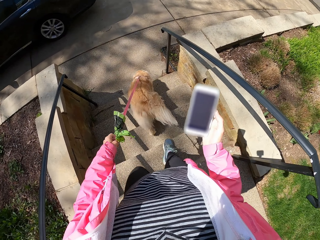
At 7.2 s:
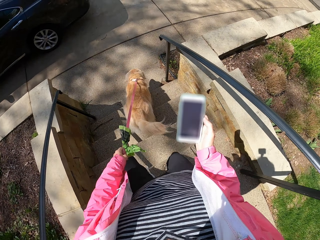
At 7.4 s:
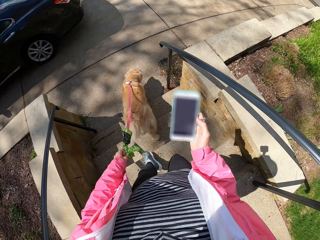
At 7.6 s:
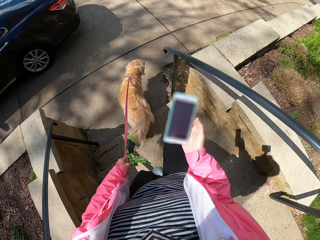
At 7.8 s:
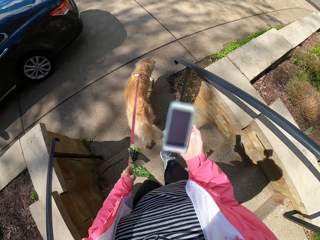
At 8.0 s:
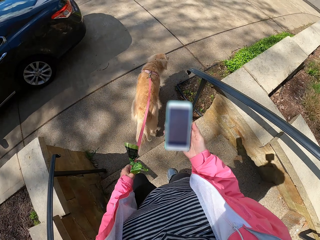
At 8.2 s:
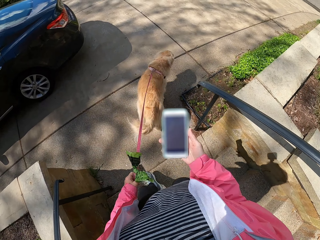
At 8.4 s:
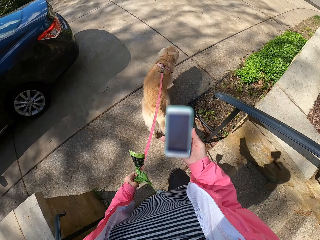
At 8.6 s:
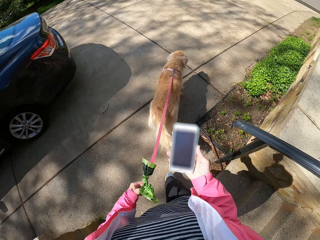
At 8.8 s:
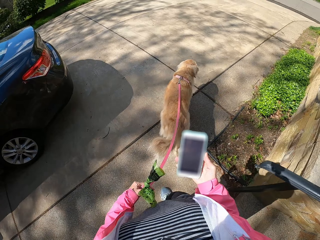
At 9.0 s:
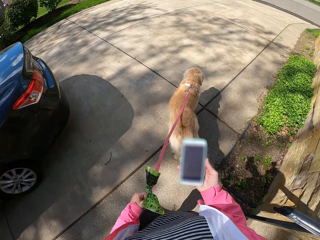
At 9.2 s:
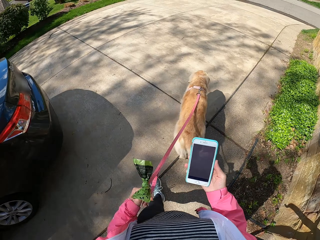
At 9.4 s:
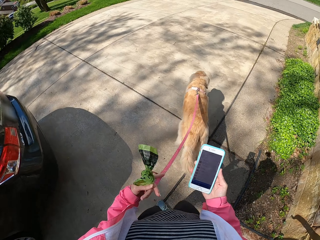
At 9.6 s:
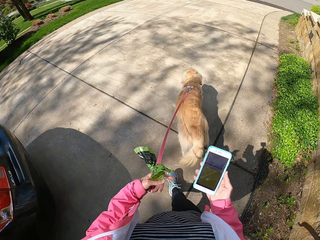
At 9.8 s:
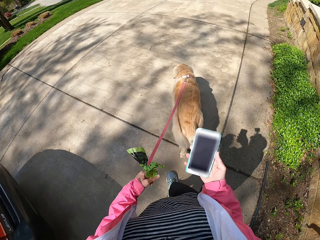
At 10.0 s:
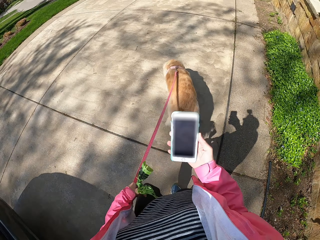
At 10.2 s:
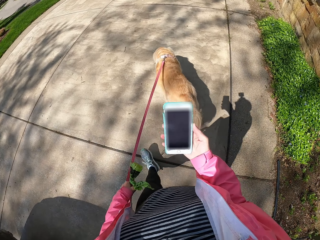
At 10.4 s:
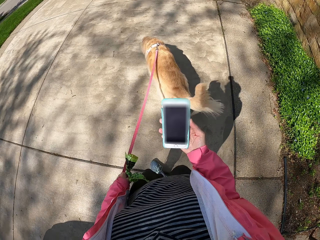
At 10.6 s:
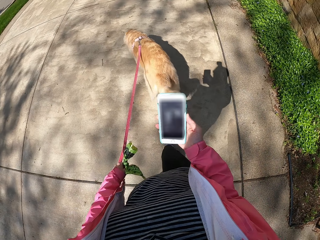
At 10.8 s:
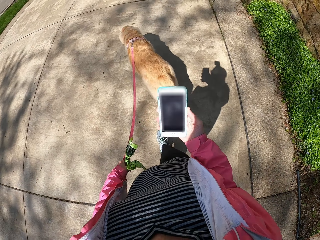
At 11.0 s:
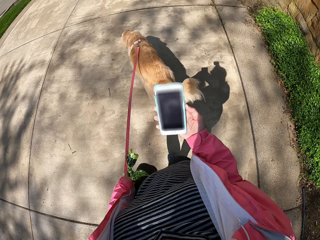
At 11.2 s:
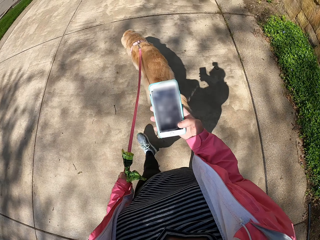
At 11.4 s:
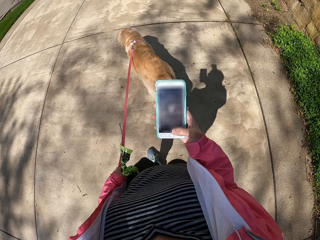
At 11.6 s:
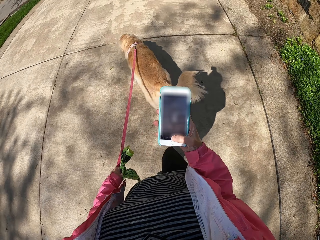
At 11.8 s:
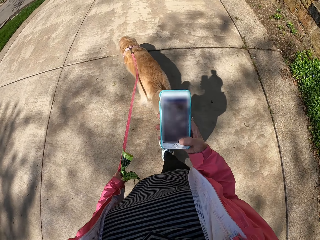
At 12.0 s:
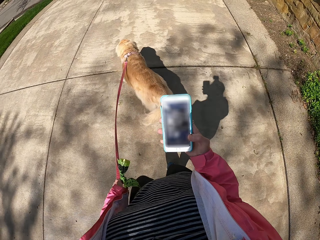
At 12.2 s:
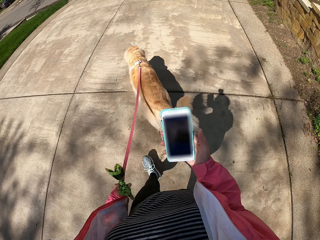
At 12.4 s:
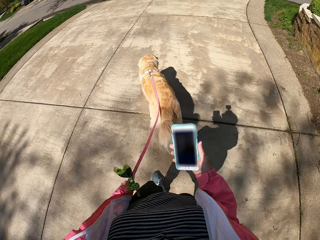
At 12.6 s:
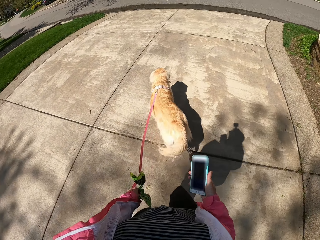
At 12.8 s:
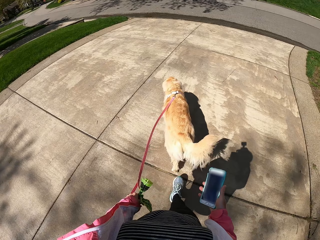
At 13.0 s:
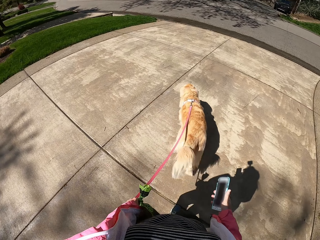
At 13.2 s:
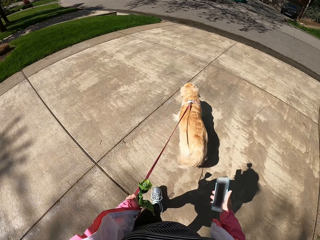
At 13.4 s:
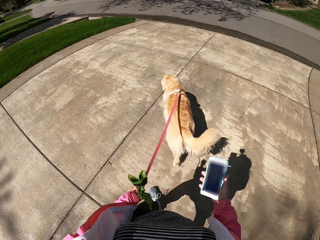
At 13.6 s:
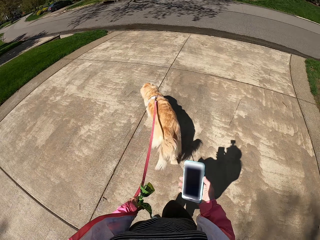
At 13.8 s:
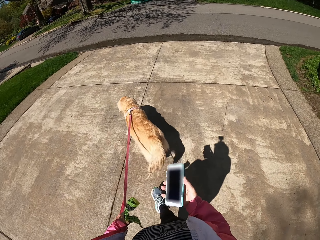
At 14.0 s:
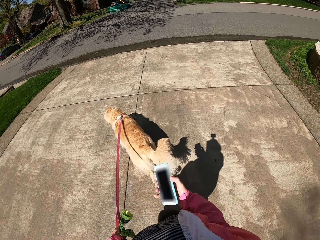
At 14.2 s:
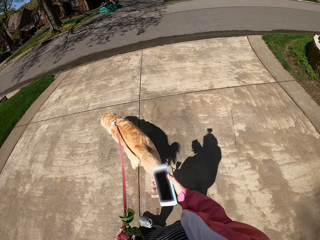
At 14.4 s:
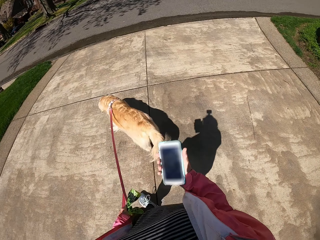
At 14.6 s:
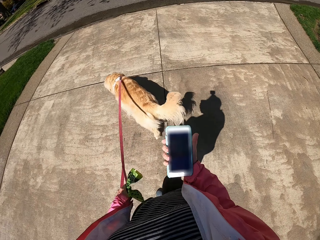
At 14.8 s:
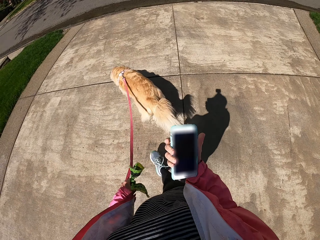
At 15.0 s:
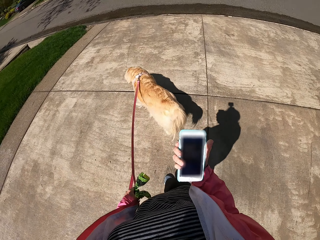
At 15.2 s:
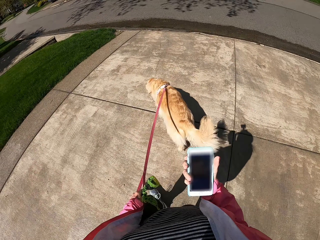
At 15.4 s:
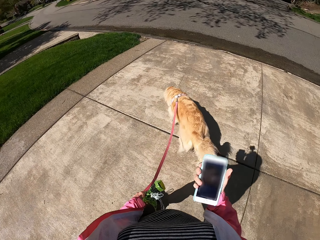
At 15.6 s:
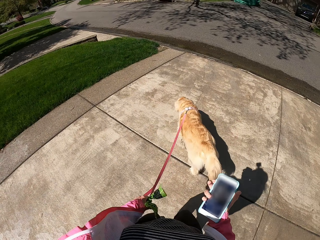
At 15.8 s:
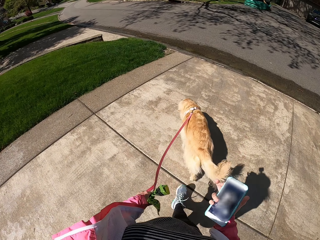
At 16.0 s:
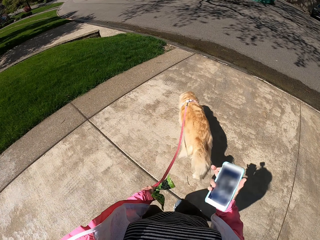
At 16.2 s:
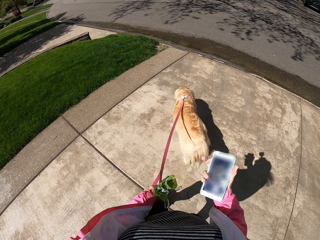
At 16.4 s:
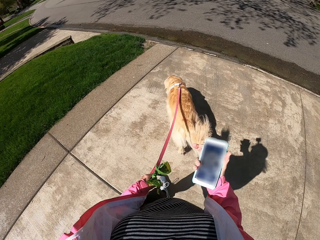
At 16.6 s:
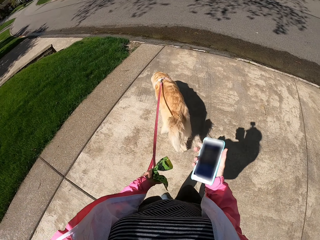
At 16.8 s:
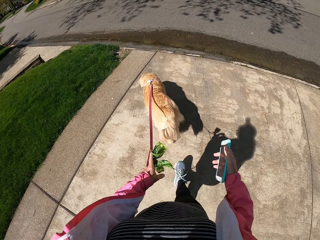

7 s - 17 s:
The camera wearer walks on the driveway with the dog. They check the phone. They pull the dog on the driveway. They operate the phone on the way.

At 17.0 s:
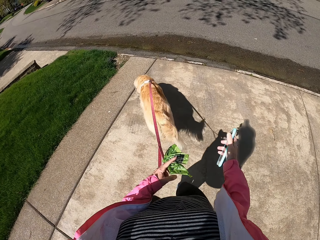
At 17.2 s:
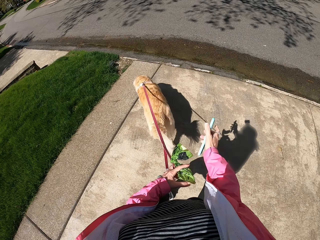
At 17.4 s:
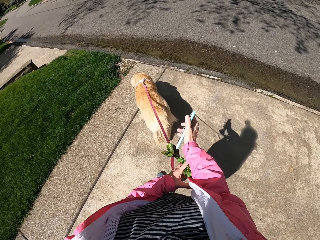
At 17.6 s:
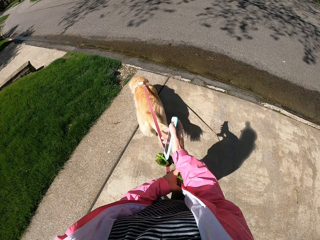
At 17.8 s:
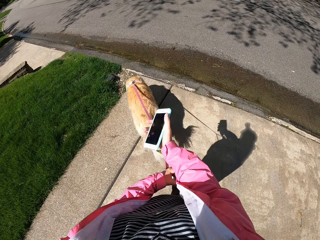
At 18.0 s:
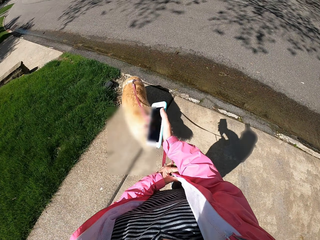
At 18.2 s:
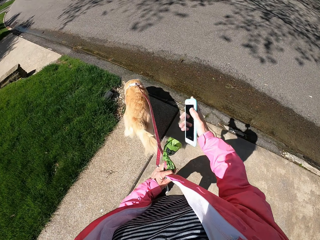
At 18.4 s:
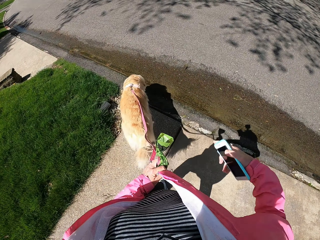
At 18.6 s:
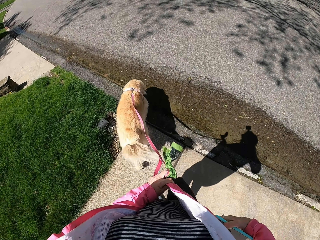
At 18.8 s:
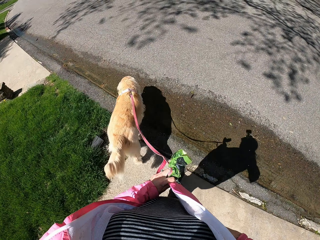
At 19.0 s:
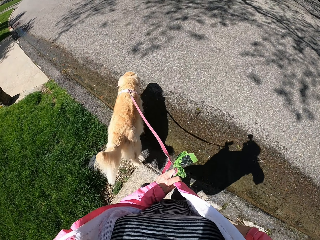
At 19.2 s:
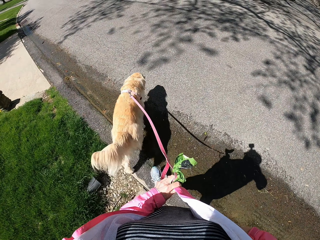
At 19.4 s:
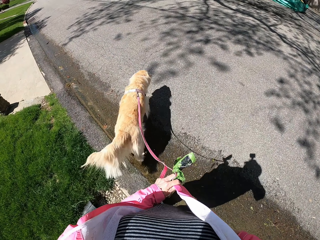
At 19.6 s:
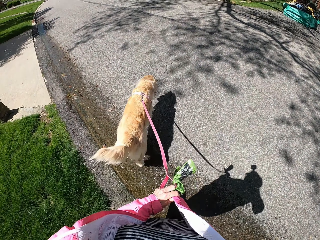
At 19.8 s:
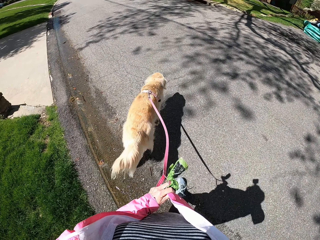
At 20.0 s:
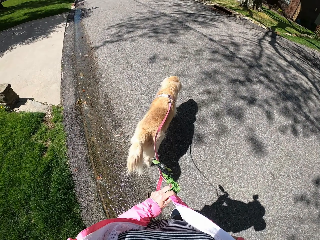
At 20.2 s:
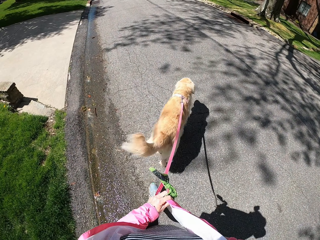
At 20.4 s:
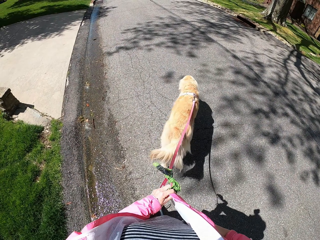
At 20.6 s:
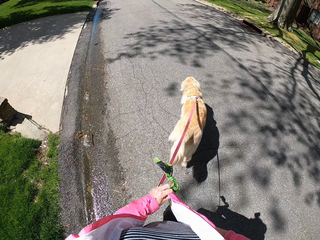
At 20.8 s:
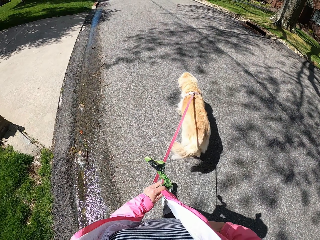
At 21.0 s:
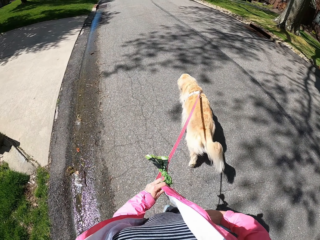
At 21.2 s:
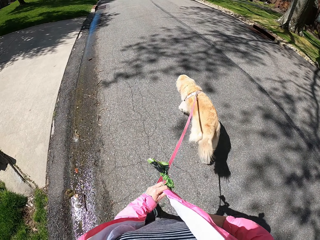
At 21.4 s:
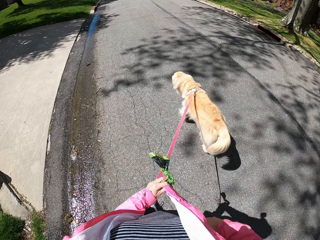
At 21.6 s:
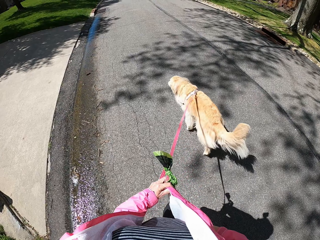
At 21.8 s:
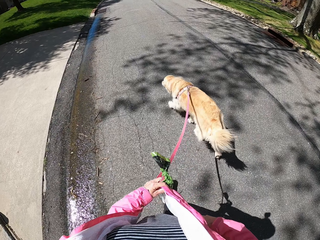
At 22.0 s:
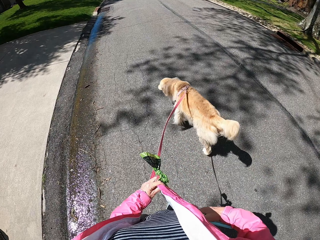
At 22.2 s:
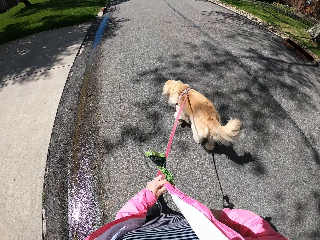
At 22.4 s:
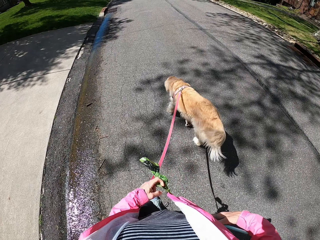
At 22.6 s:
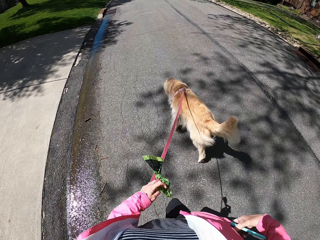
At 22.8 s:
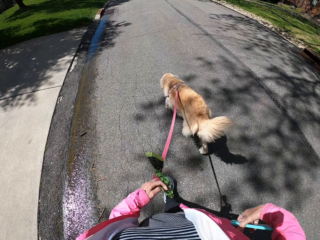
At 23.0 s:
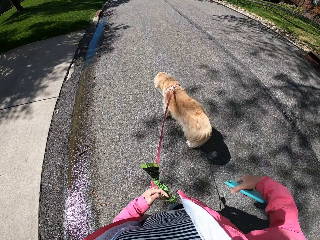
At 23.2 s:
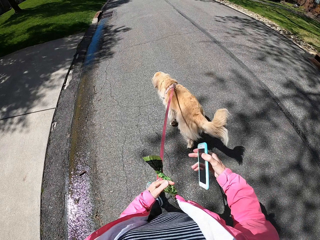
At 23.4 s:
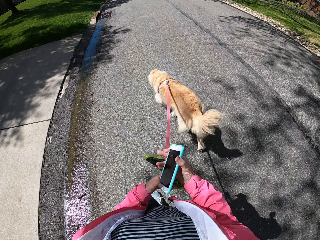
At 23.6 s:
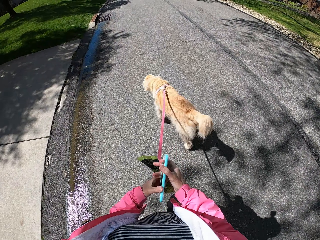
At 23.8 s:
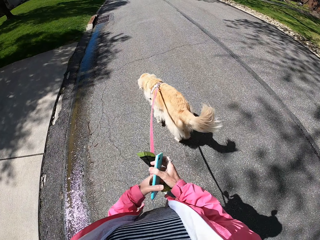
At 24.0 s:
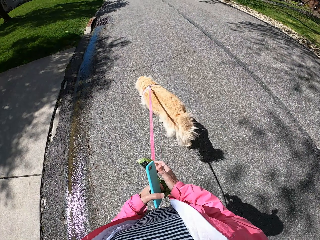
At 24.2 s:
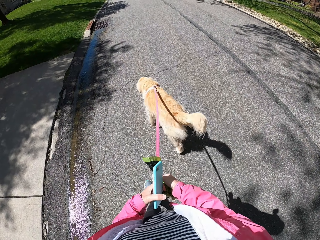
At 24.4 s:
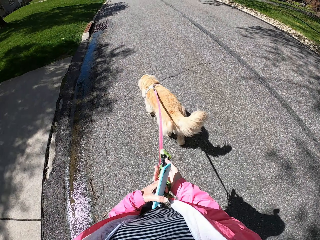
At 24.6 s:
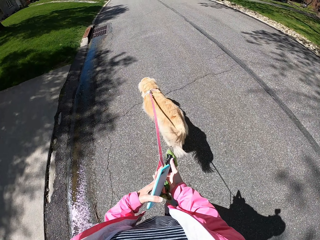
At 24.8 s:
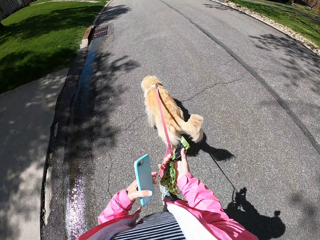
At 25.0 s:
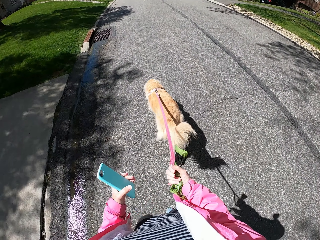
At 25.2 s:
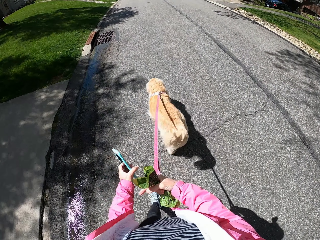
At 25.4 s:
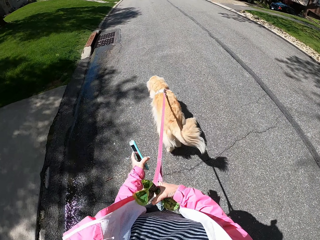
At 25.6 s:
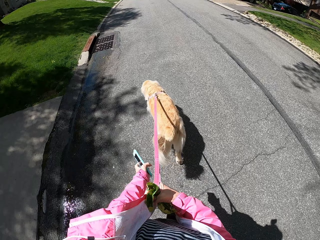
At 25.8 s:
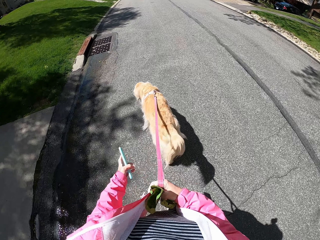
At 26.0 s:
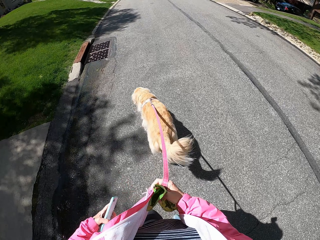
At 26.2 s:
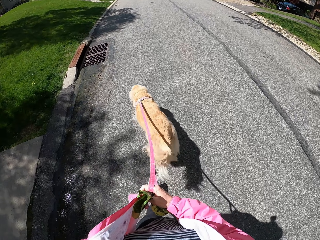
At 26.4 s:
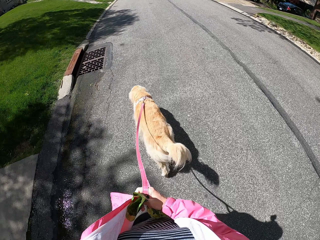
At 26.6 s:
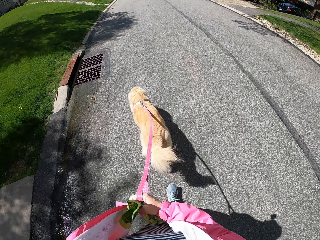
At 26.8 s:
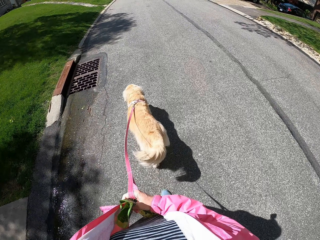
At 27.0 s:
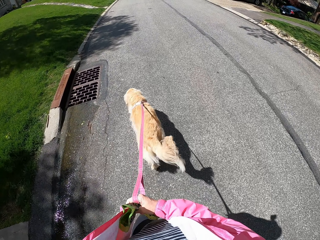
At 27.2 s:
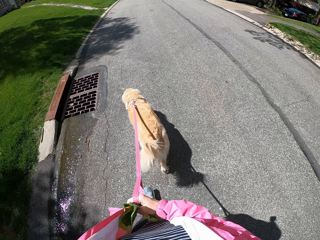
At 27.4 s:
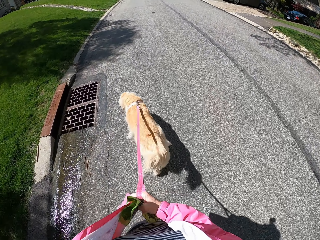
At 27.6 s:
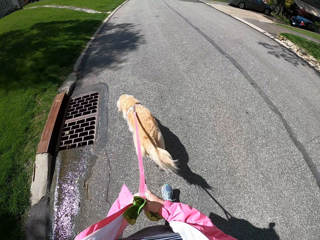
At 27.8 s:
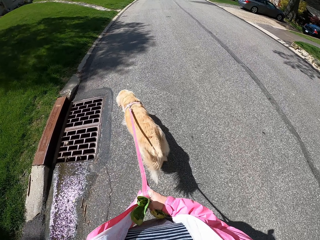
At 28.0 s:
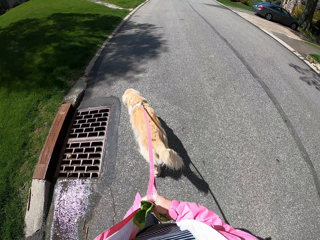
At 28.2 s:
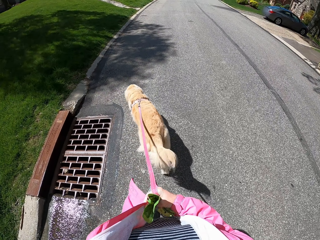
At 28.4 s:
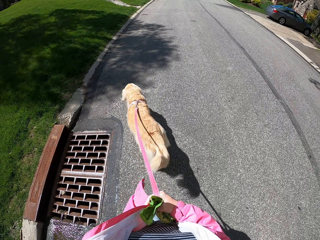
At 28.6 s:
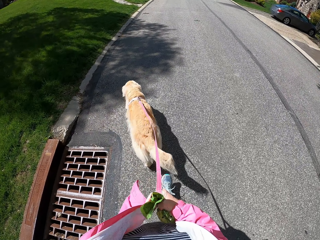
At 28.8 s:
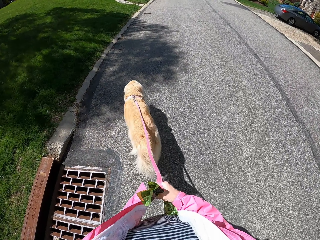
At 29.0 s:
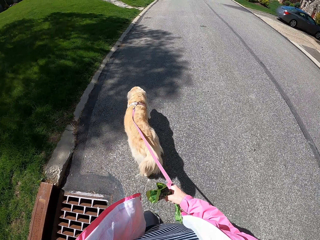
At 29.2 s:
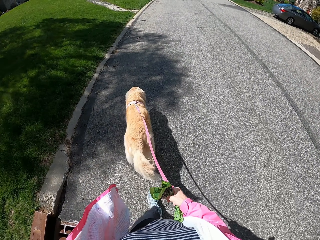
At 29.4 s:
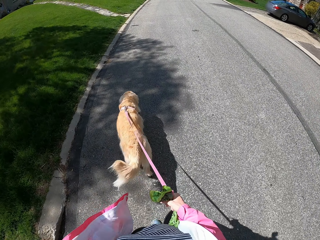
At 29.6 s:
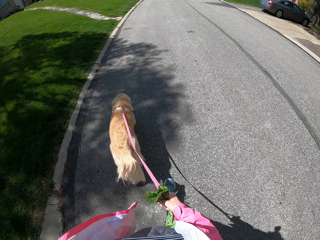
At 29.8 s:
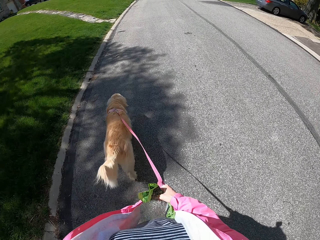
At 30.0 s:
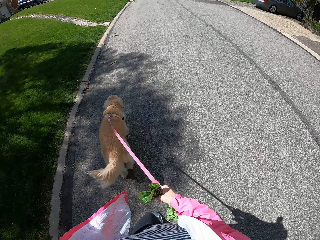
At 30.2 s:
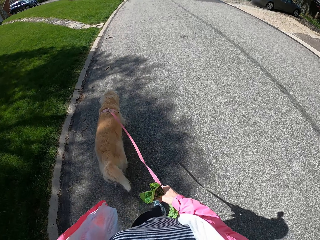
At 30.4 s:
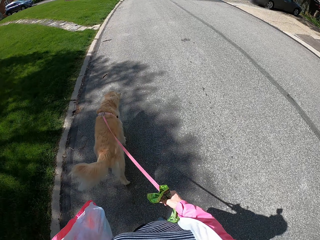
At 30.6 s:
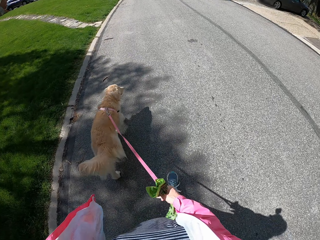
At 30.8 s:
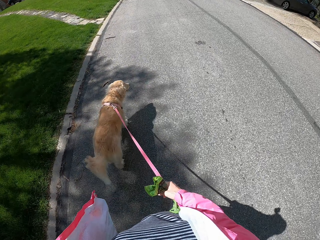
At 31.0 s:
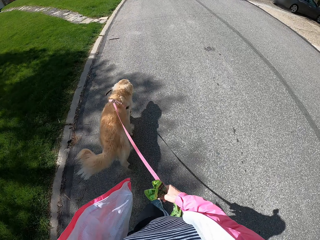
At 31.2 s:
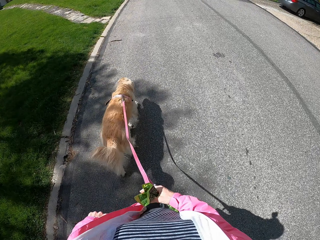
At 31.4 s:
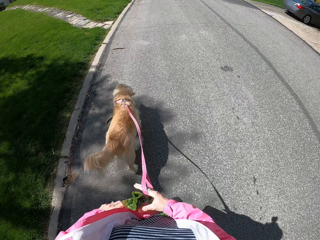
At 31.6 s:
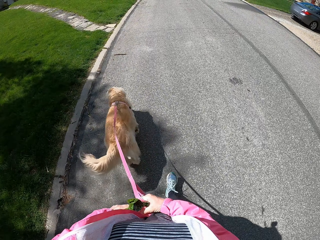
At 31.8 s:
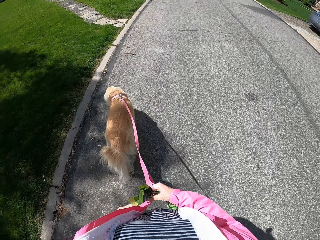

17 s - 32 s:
The camera wearer puts the phone into the coat pocket on the way. They walk on the road with the dog. They take the phone from the pocket. They shift the dog thread to the right hand and shift the phone to the left hand. They put the phone into the left coat pocket on the way. They walk on the road with the dog.
